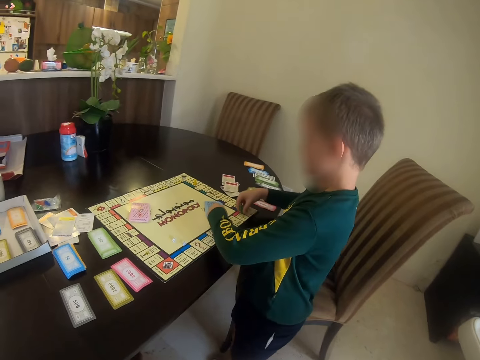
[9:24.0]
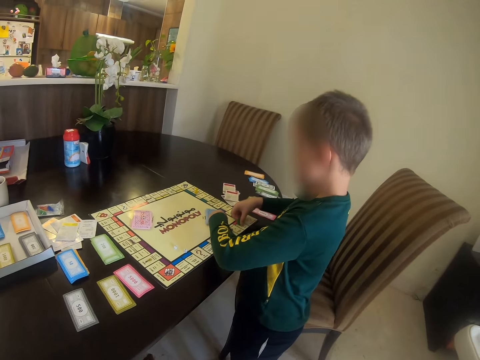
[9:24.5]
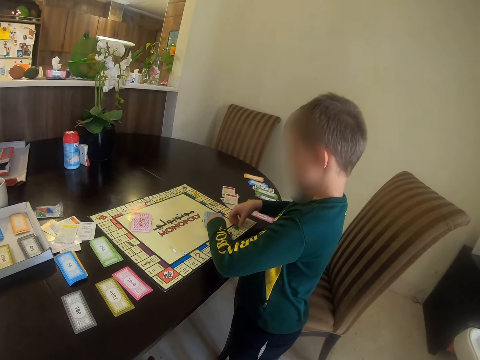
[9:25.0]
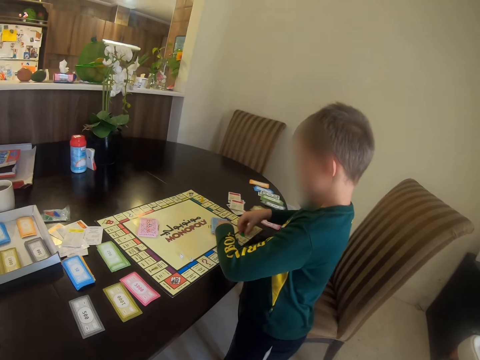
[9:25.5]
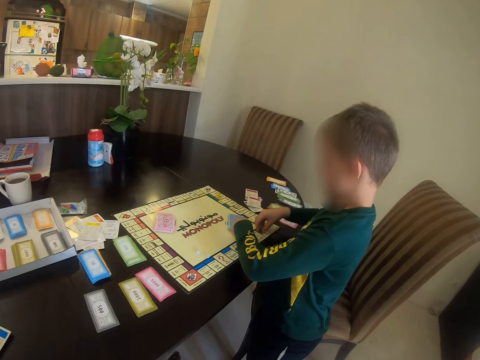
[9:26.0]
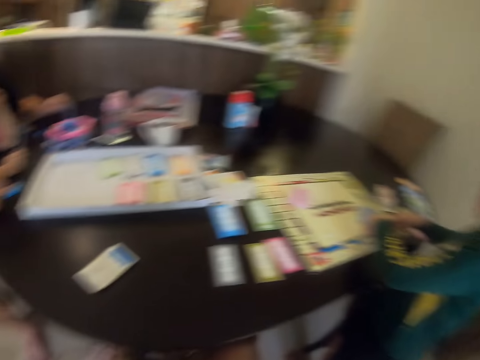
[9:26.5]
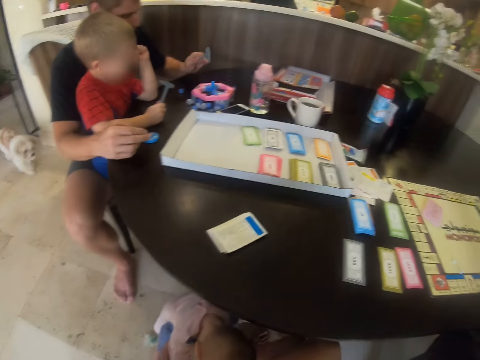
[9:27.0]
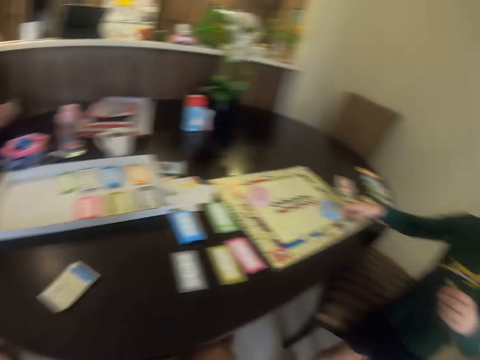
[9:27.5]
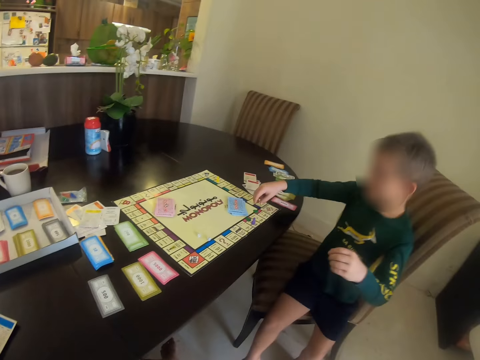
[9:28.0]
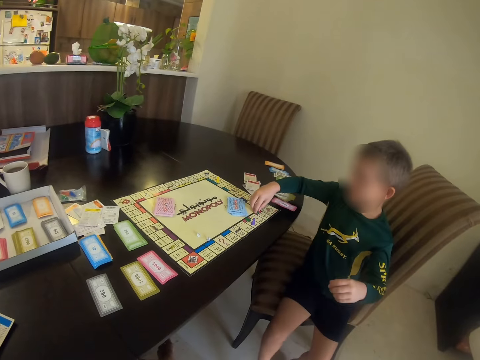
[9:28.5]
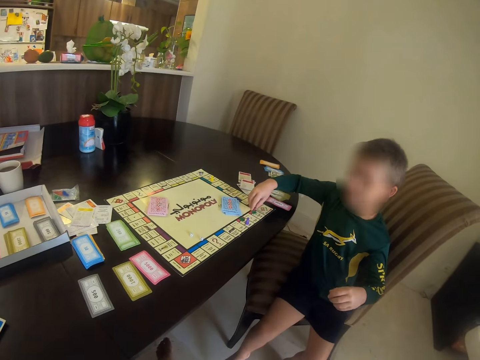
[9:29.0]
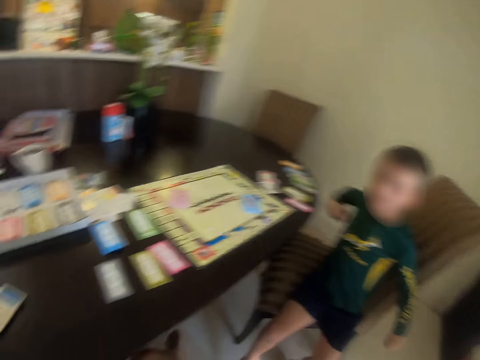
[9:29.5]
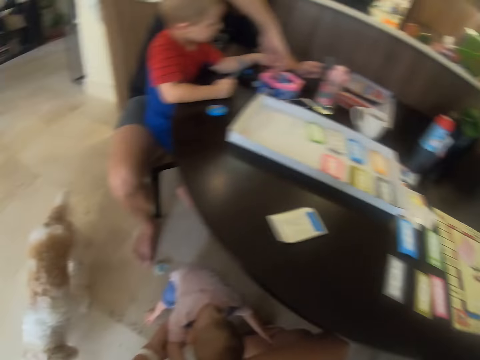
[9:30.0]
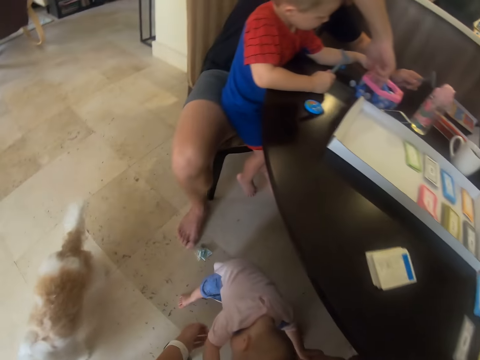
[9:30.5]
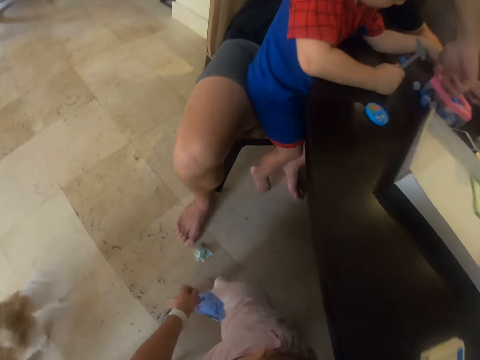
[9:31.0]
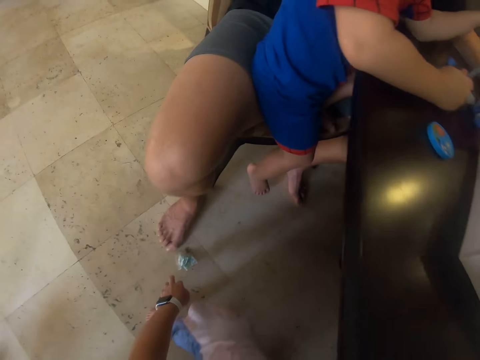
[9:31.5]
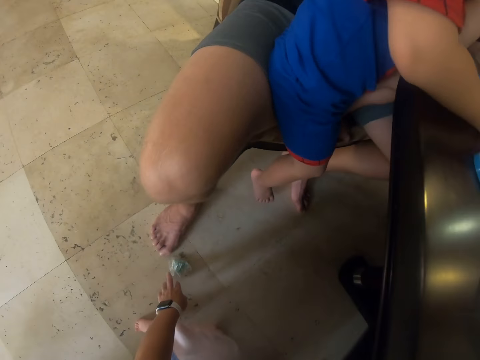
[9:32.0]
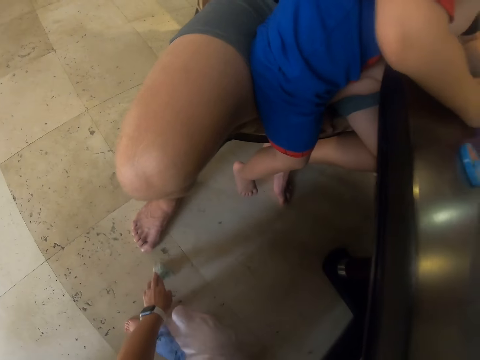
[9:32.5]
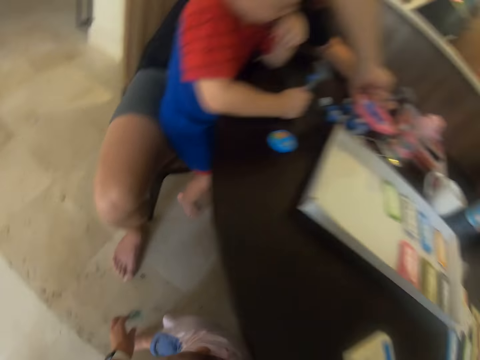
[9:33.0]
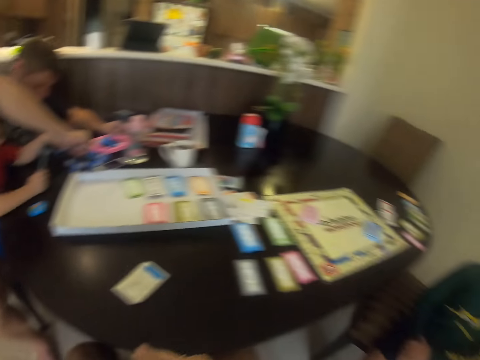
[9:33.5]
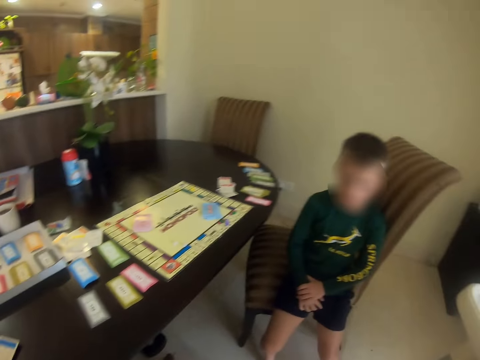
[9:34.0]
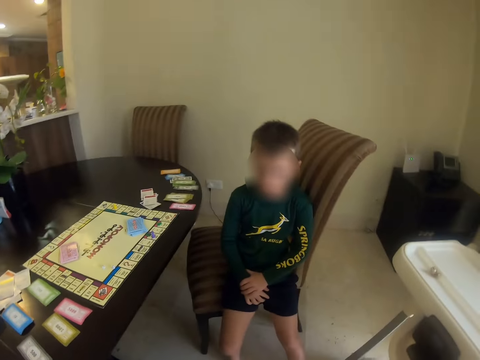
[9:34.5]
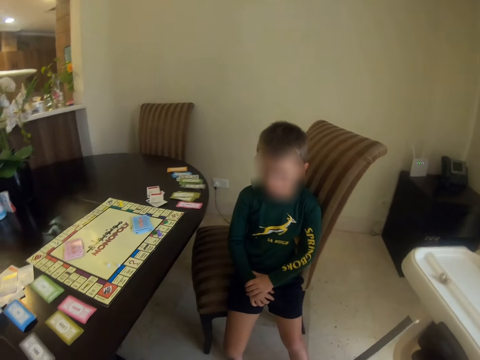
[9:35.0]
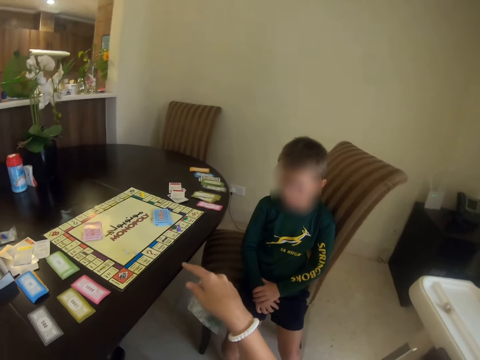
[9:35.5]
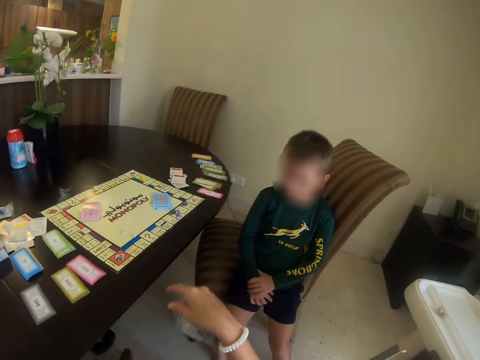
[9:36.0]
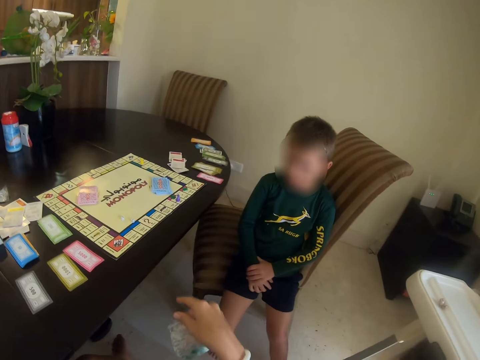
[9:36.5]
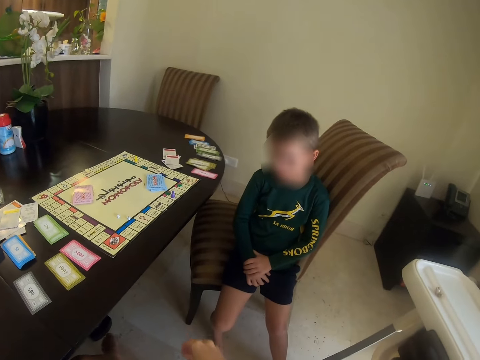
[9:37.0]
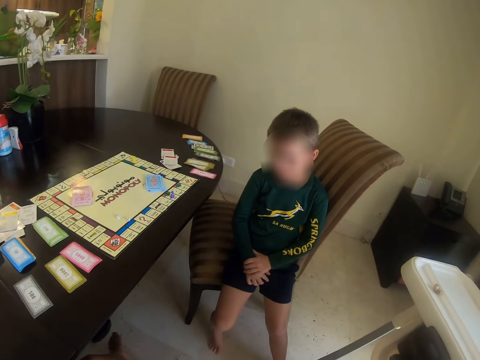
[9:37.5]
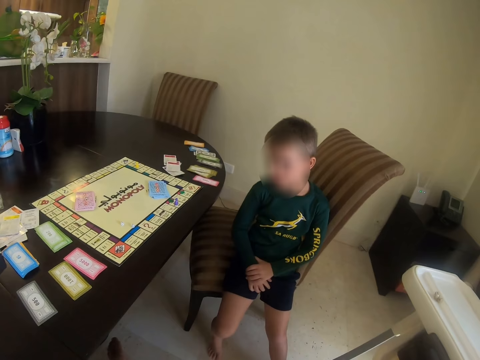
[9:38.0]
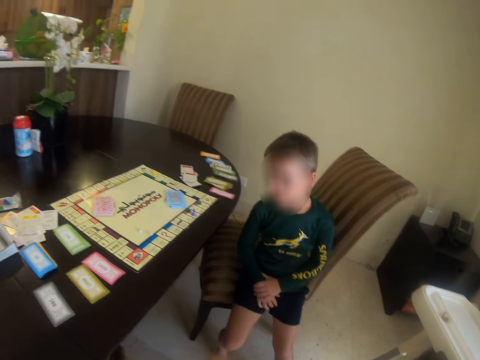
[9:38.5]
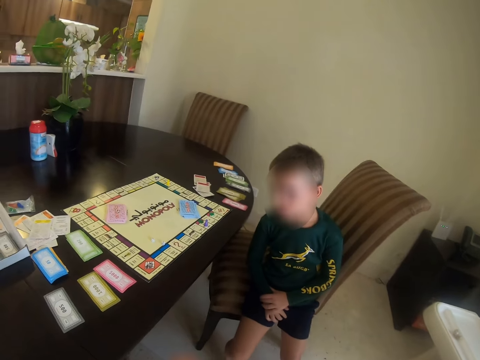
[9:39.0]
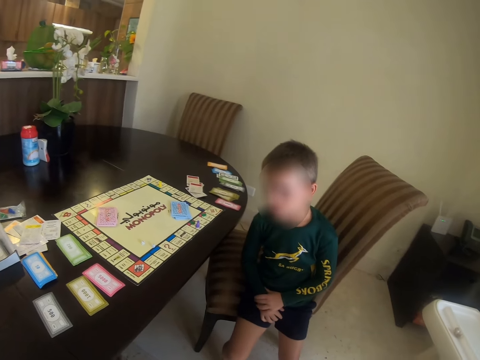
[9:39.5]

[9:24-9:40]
The camera wearer places a meeple in the table. A child puts something on the chart. A man hits the table. The child sits down. Another child hits the table. The camera wearer picks up a polythene paper or nylon from the floor. They converse with someone. They demonstrate to the first child.

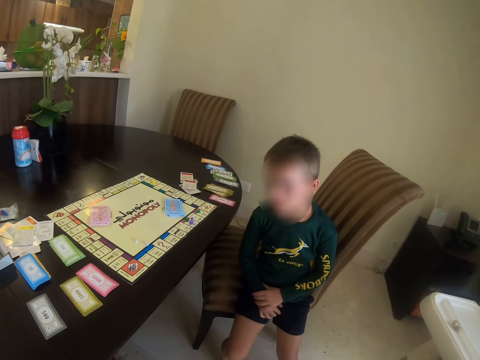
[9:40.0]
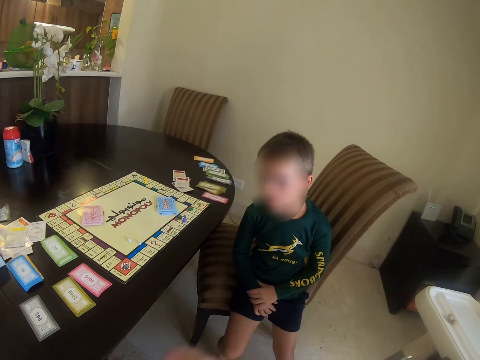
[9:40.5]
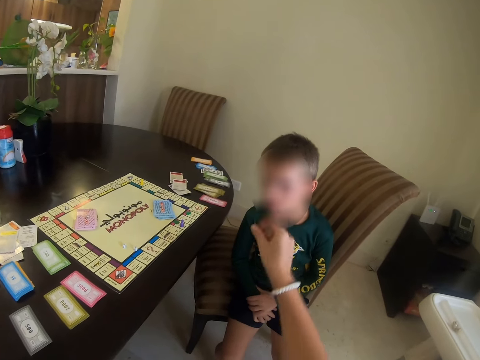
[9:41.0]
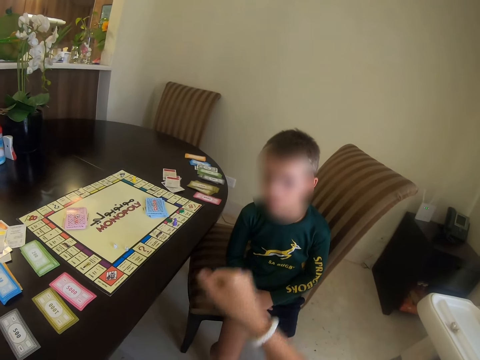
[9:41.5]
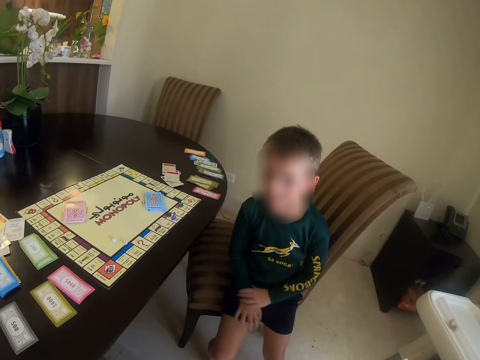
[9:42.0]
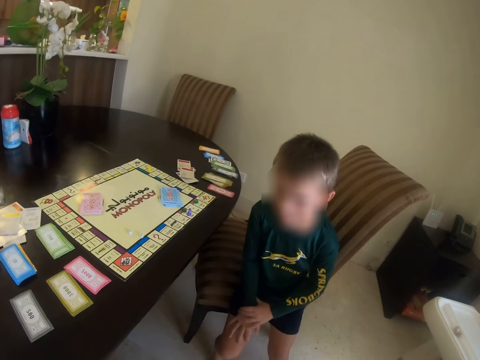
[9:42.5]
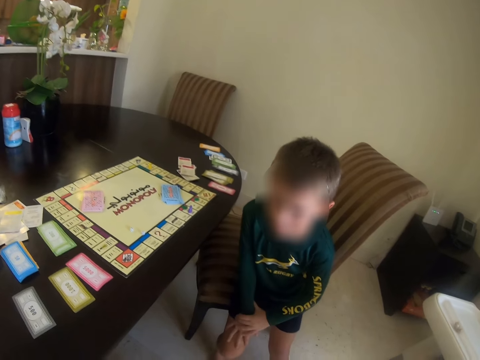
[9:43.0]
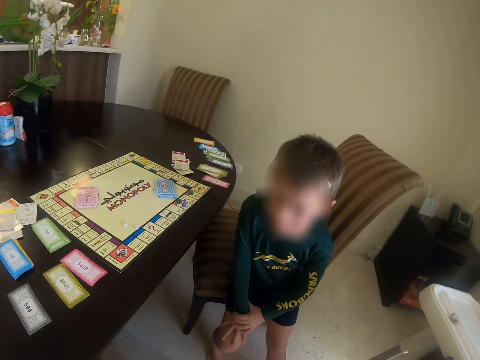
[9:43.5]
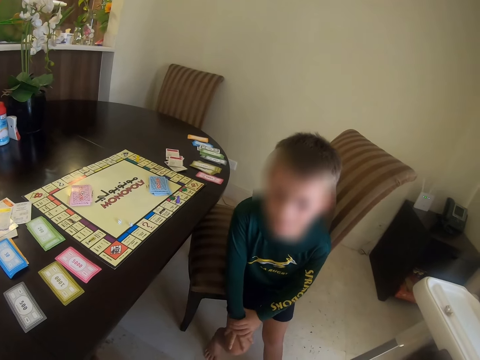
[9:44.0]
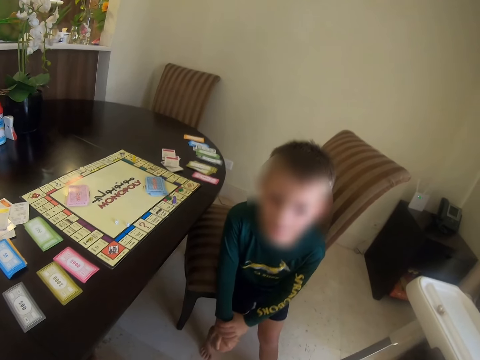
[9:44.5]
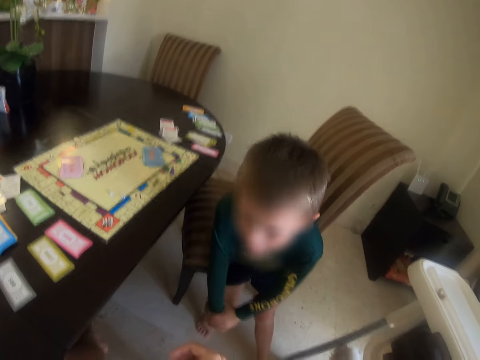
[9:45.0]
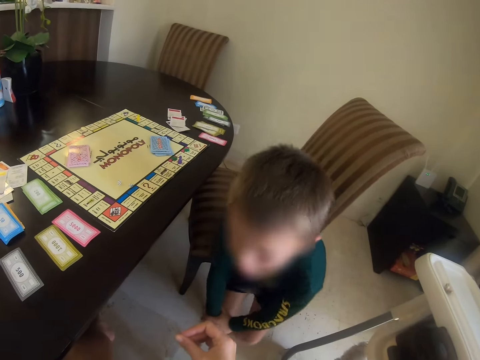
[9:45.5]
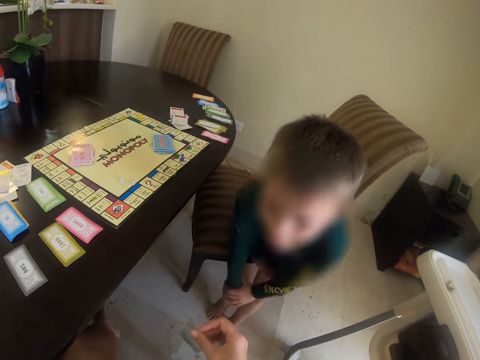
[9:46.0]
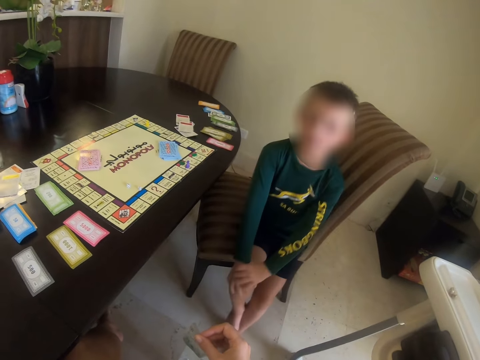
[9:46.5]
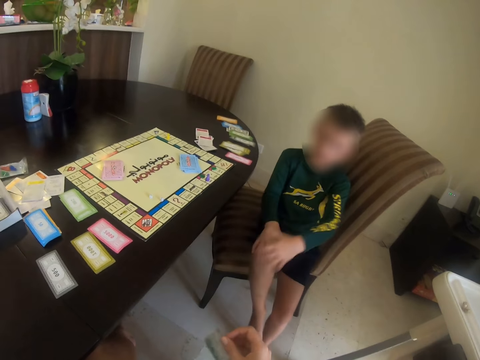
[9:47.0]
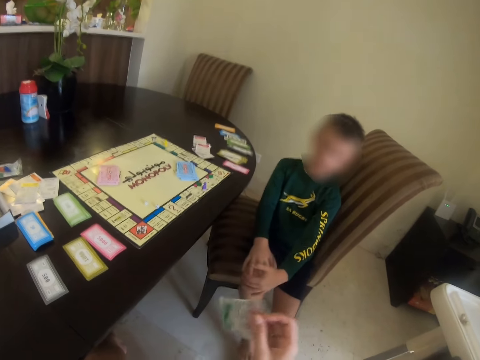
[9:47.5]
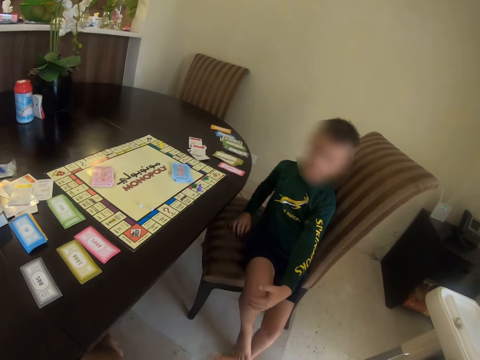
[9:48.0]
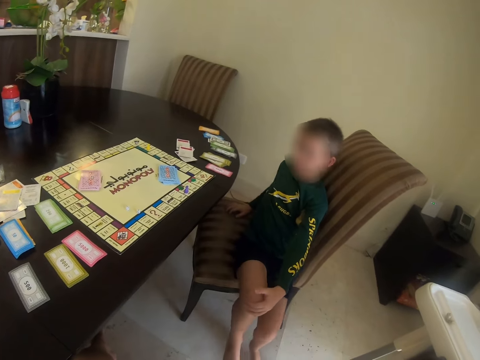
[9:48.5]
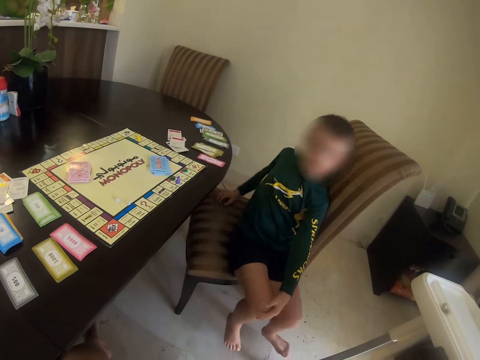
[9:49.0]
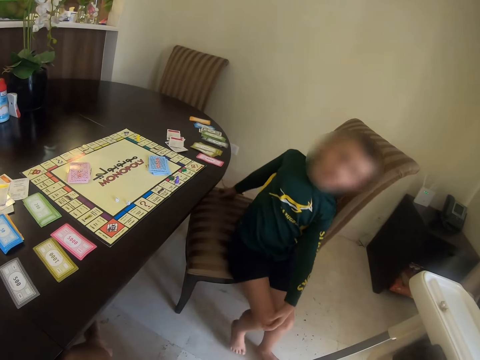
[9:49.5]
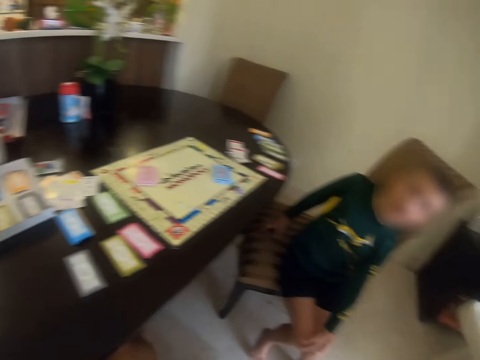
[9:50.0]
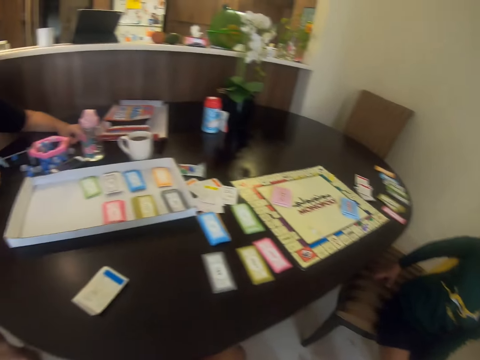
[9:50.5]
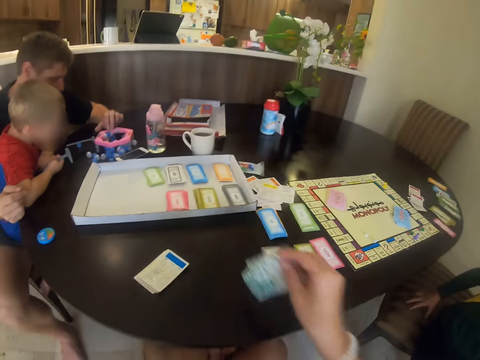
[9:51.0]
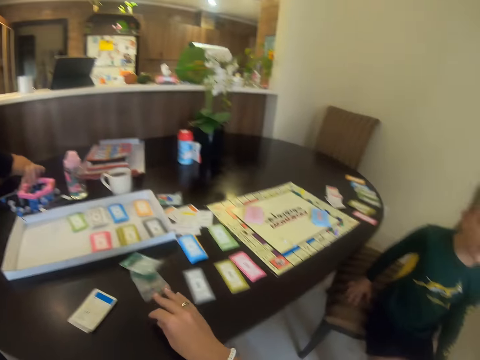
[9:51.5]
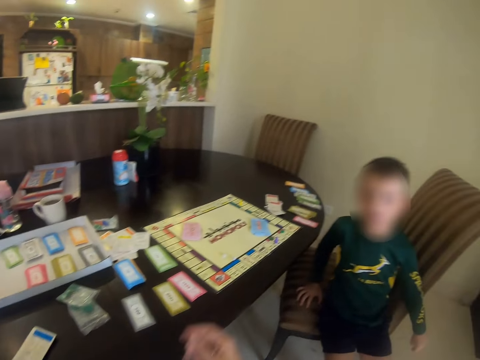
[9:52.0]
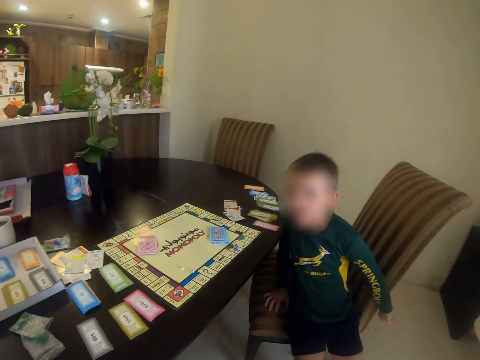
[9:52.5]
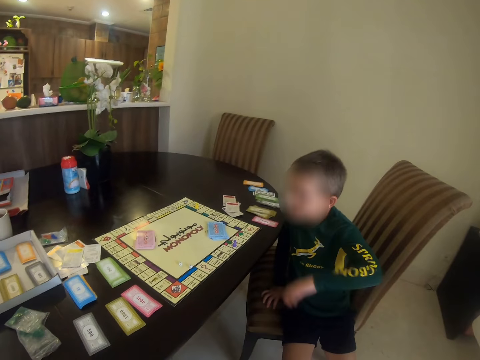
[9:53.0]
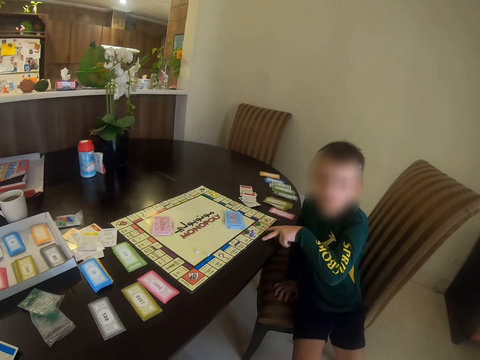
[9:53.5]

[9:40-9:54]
The camera wearer taps her fingers. A child bends. The child sits back on the chair. The camera wearer holds a nylon and puts the nylon on the table.
